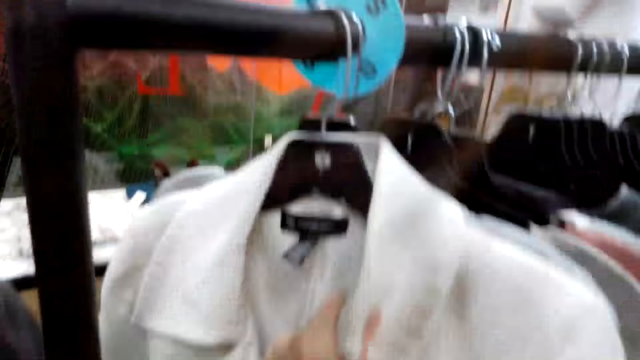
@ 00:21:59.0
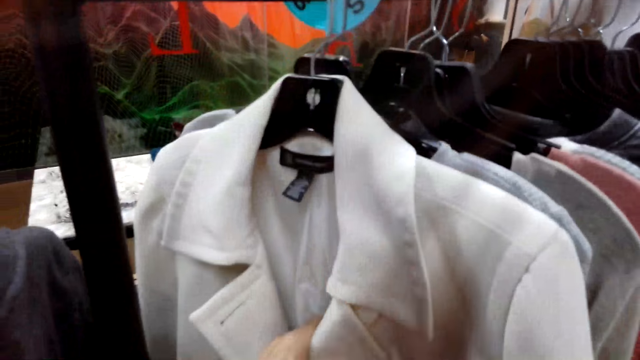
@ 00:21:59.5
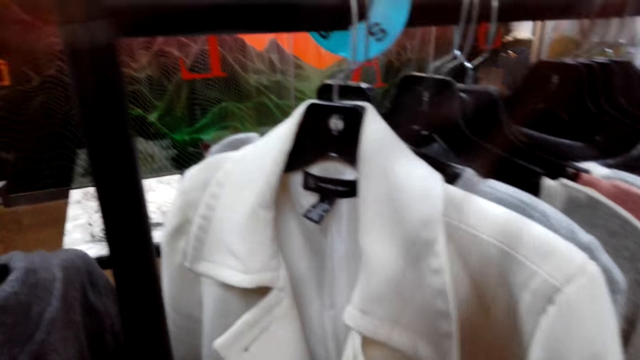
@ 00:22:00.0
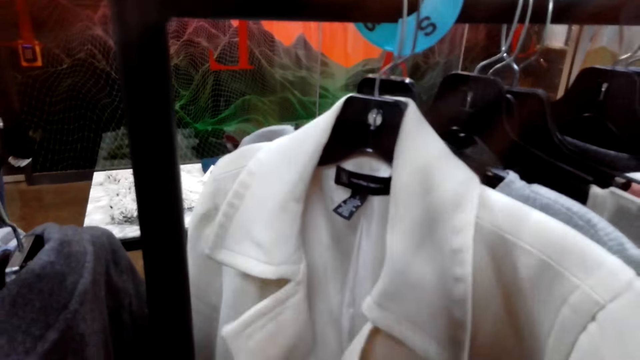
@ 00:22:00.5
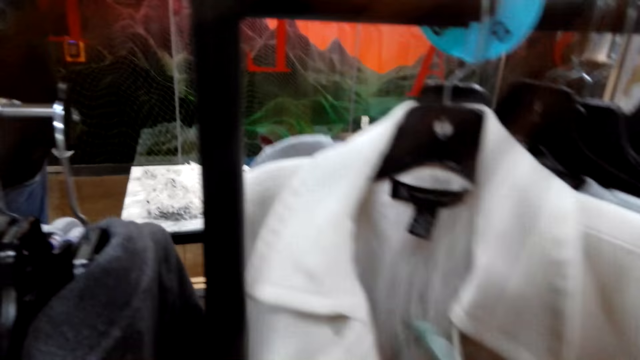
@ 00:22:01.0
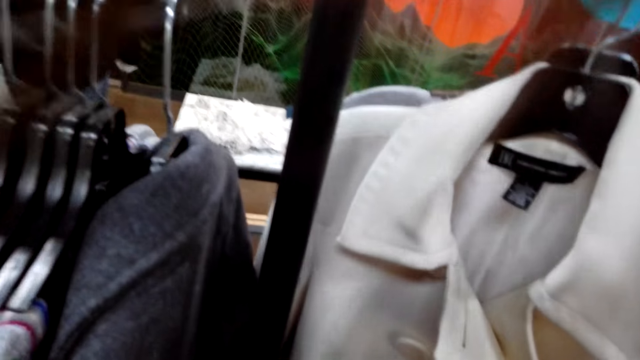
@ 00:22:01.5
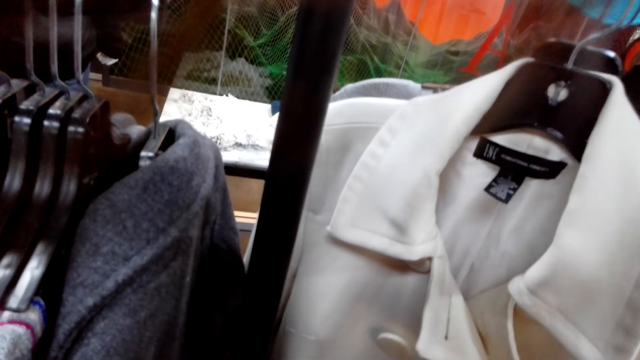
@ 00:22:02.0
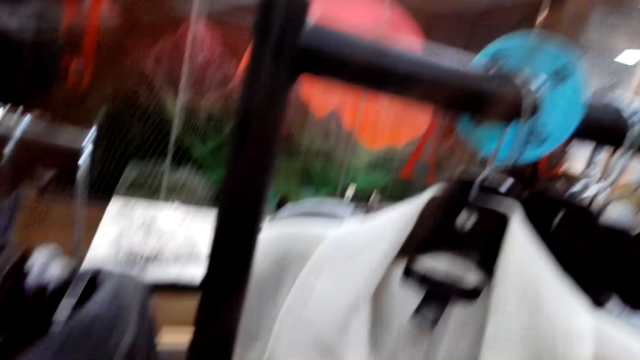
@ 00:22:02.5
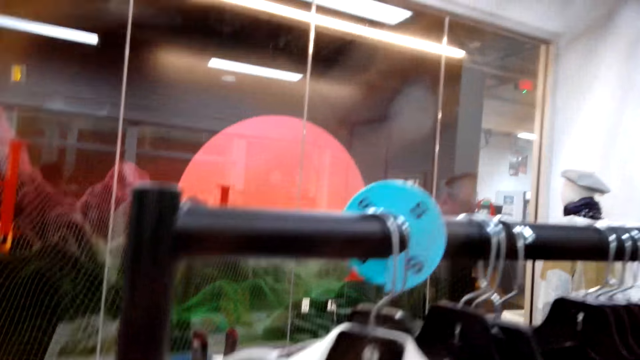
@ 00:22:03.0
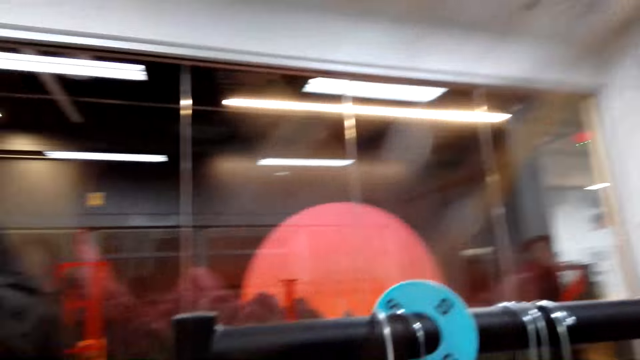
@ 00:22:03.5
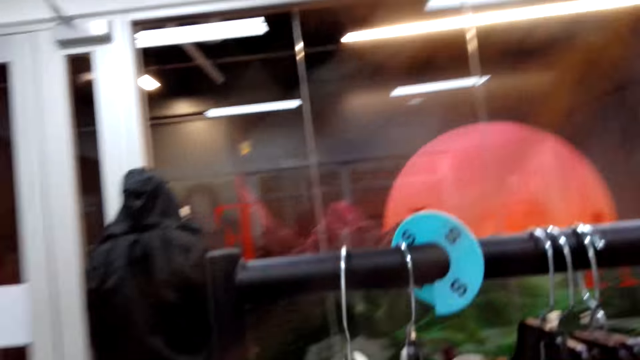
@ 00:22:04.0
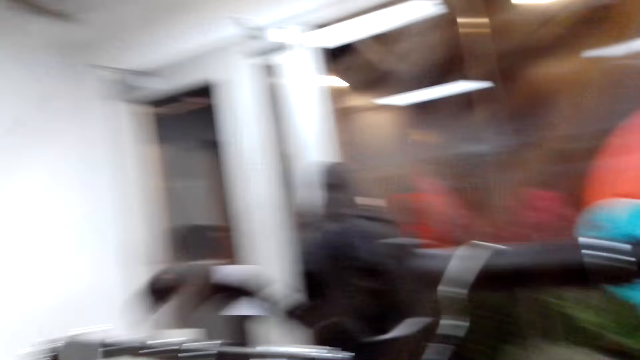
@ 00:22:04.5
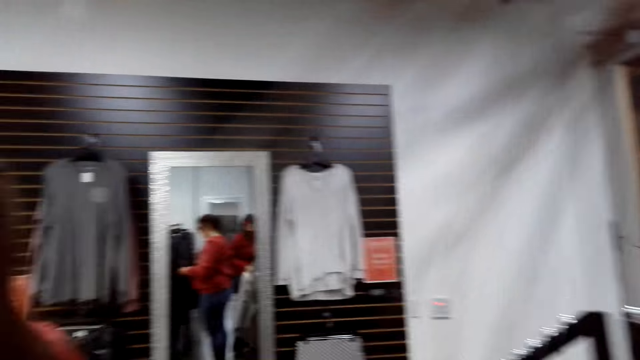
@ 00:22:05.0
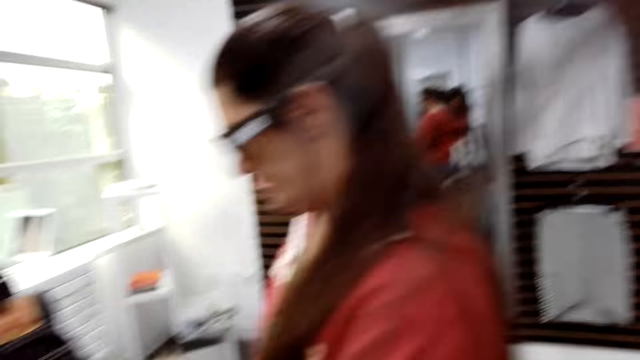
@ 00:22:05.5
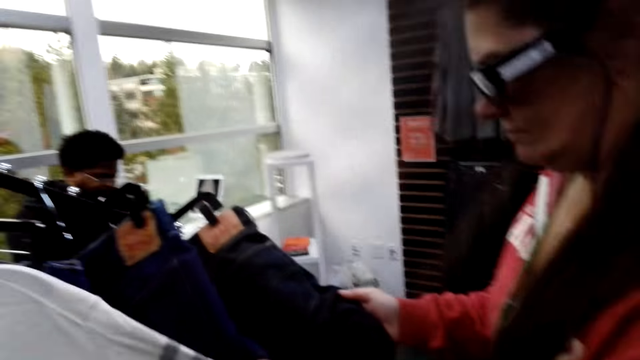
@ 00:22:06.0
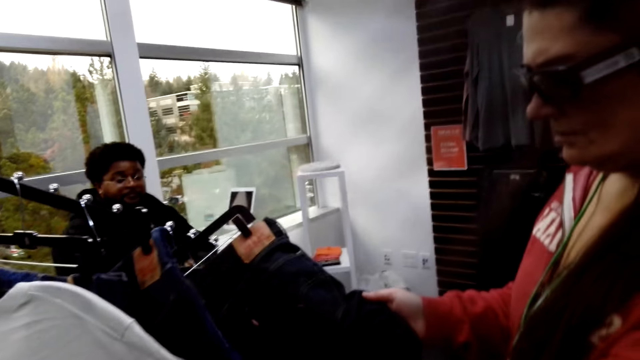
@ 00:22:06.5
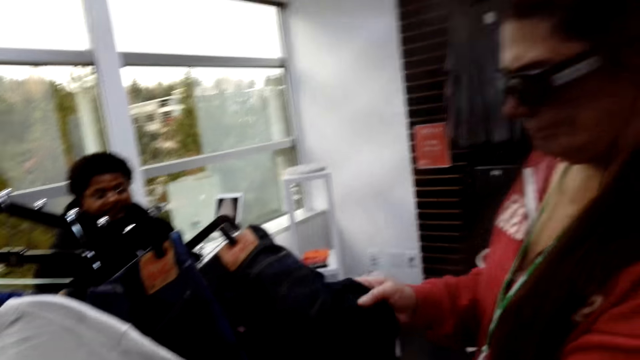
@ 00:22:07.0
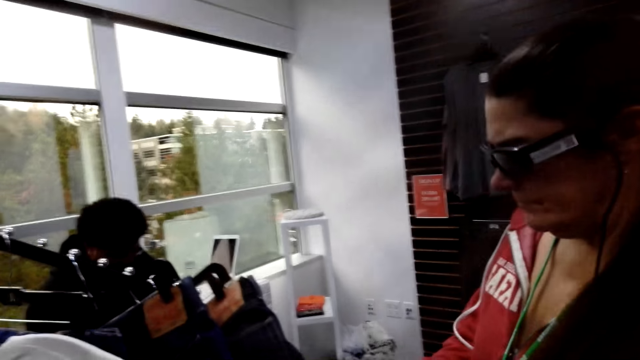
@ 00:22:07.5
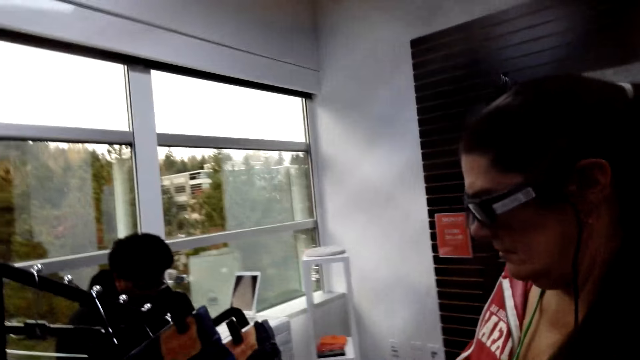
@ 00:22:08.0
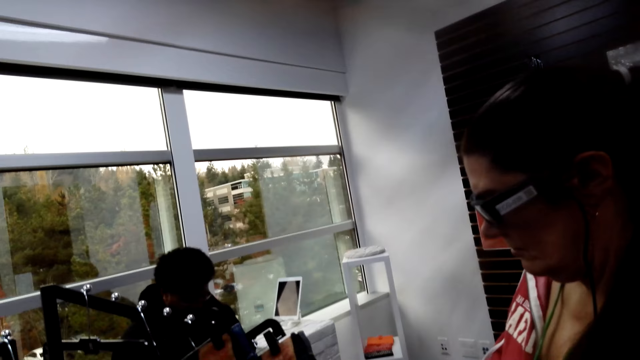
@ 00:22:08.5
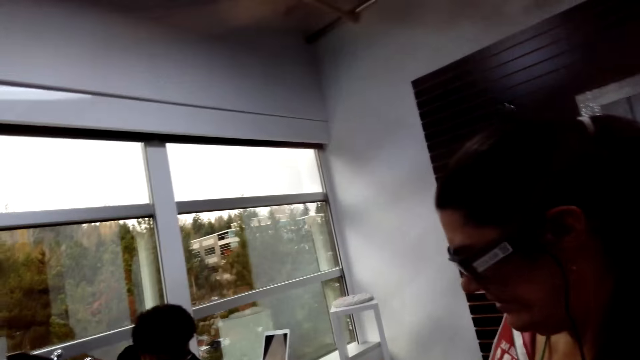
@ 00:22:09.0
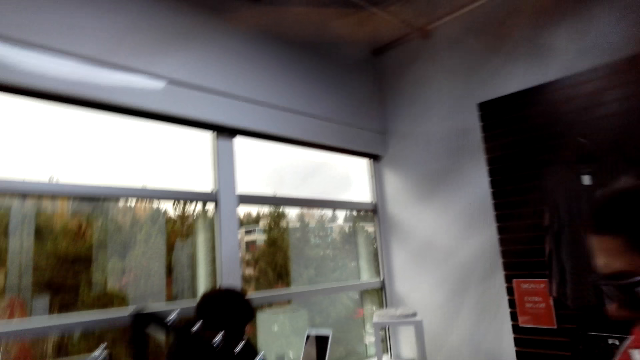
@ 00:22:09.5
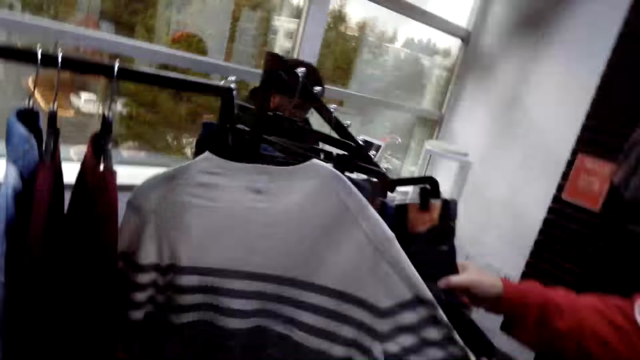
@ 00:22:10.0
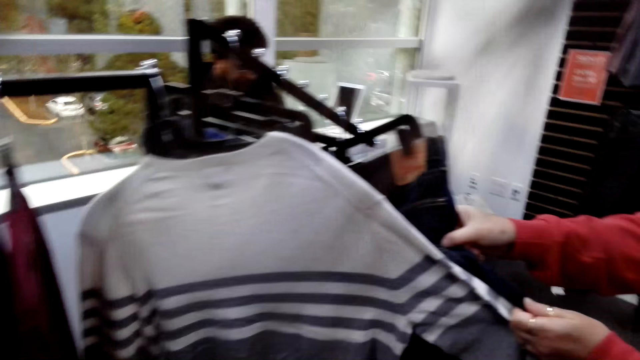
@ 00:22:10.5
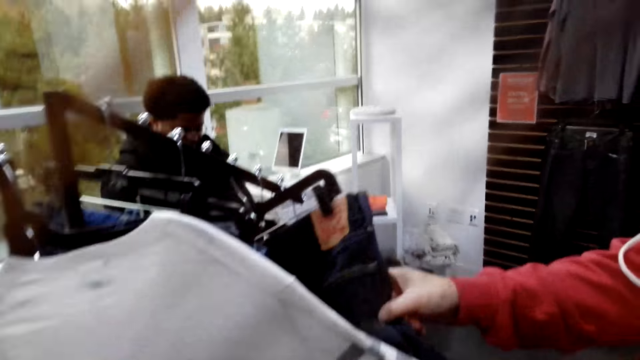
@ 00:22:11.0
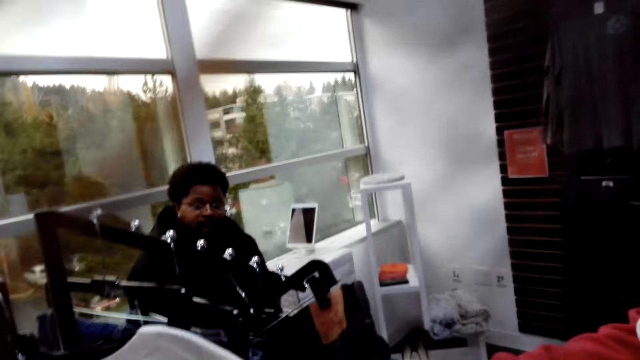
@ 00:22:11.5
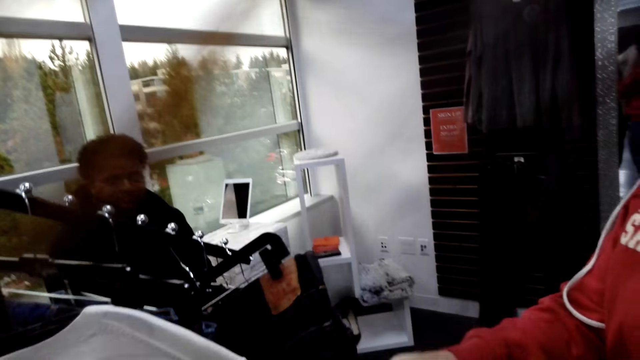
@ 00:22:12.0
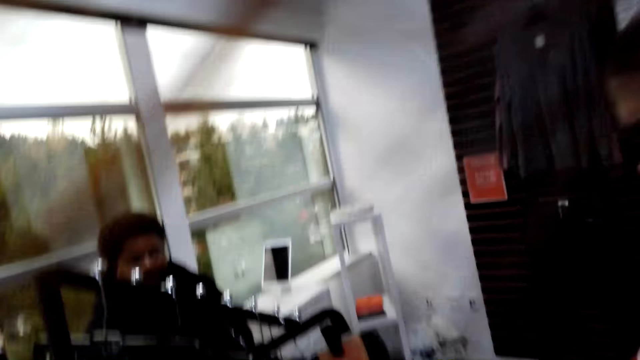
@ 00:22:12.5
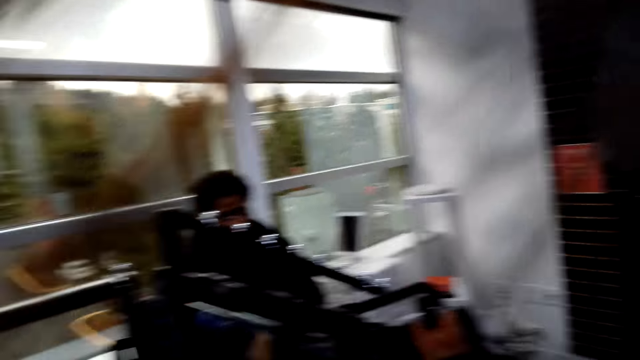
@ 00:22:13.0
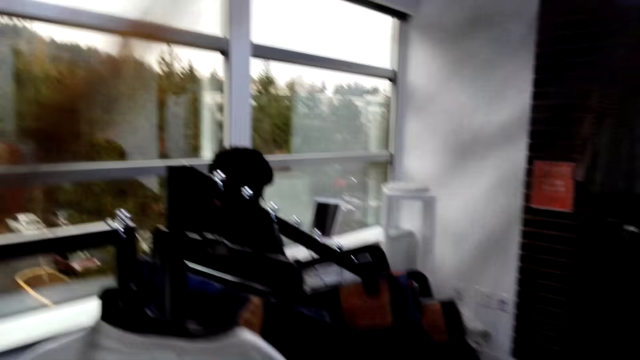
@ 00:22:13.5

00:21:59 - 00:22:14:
A woman selects the blouses from the hanger line. The camera wearer looks around the room. The woman selects the trousers from the hanger line and demonstrates something to a man. The man selects the tops on the hangers.

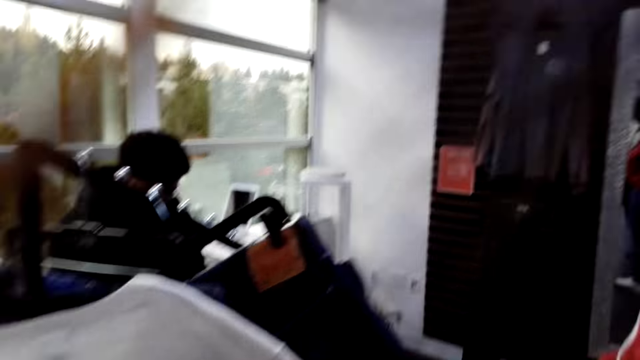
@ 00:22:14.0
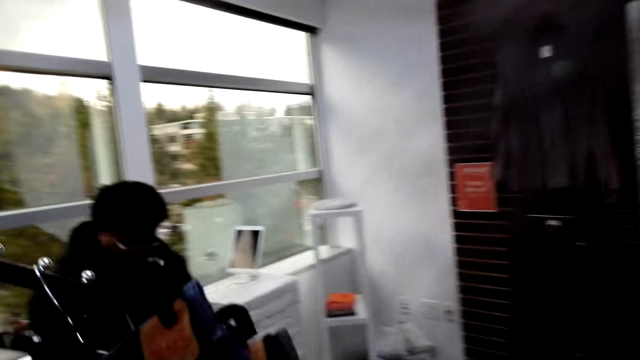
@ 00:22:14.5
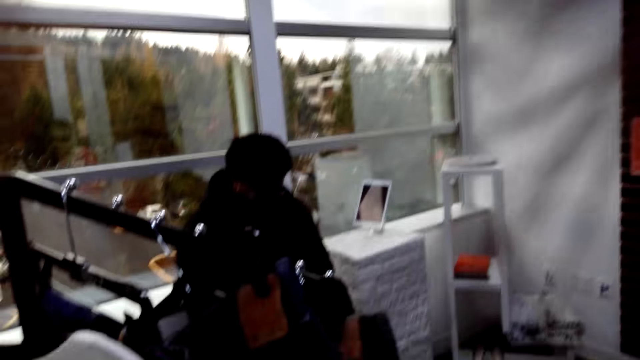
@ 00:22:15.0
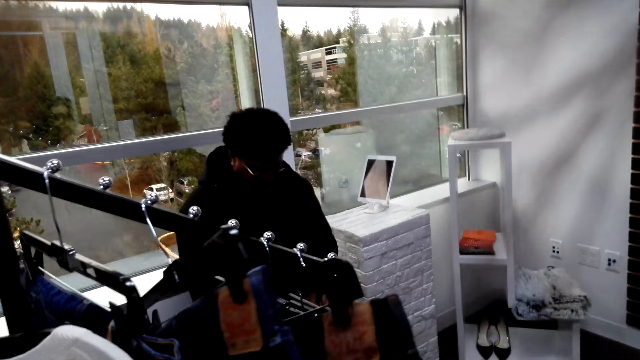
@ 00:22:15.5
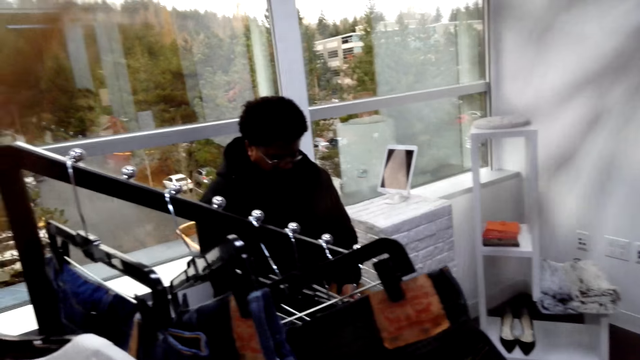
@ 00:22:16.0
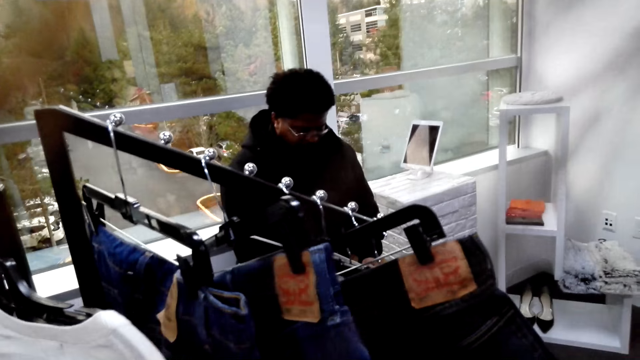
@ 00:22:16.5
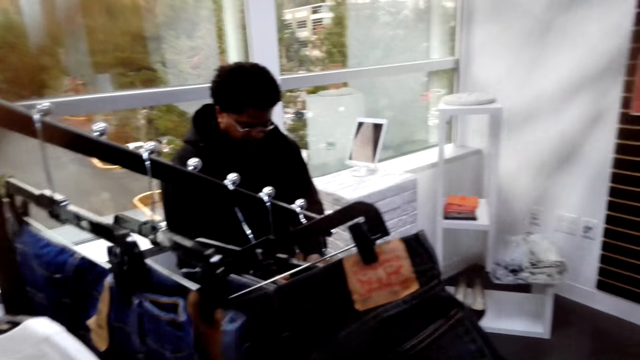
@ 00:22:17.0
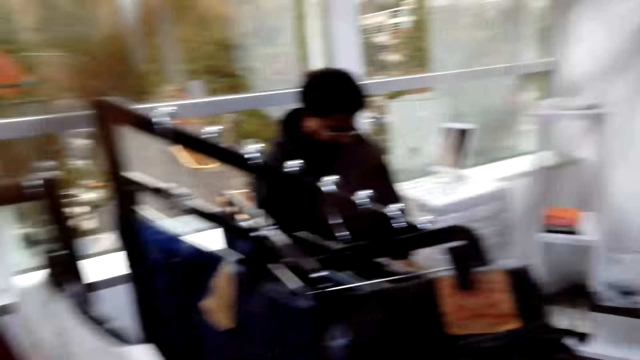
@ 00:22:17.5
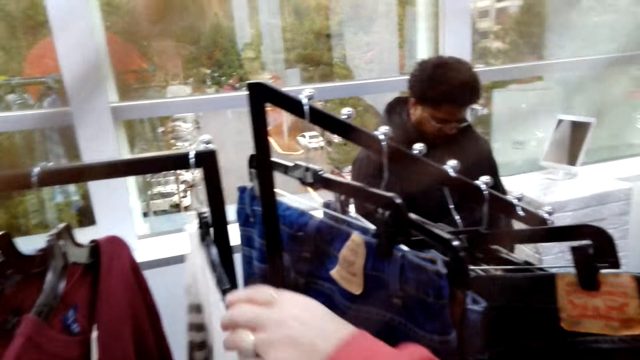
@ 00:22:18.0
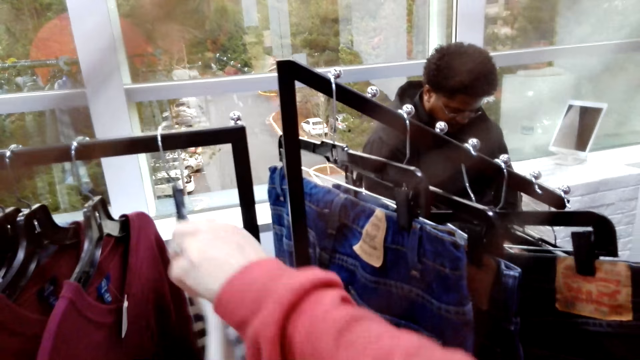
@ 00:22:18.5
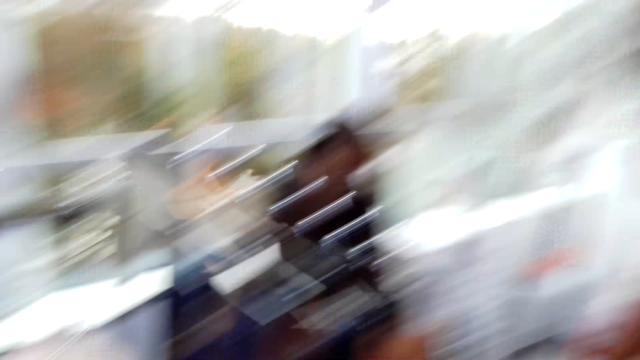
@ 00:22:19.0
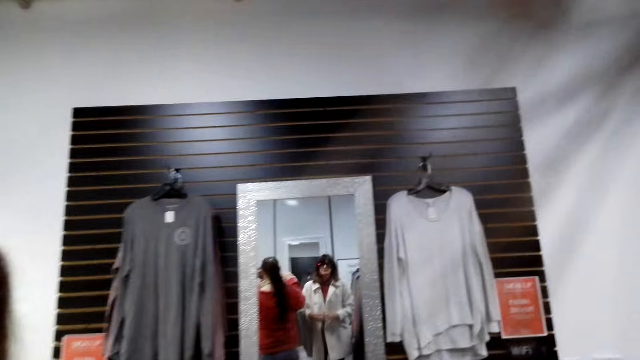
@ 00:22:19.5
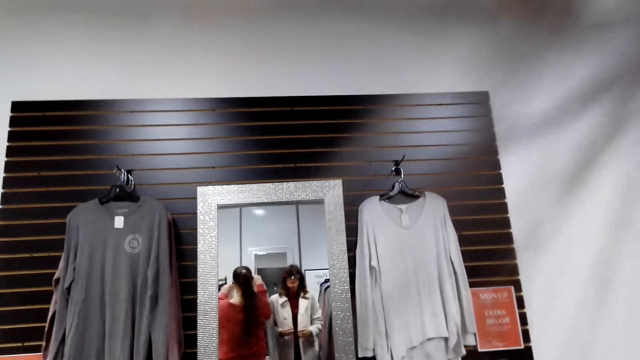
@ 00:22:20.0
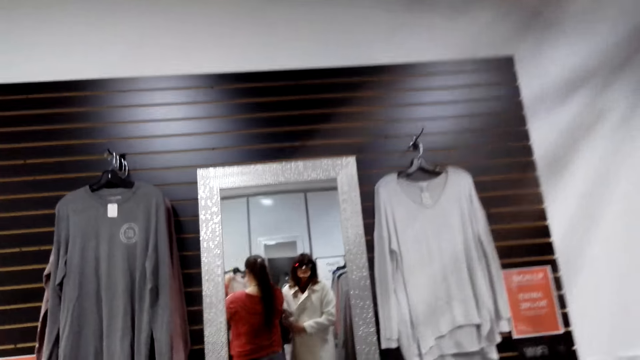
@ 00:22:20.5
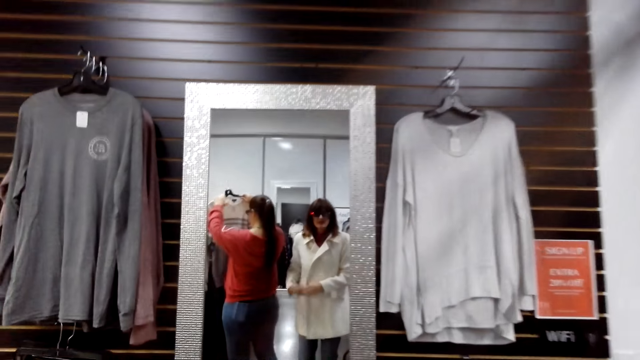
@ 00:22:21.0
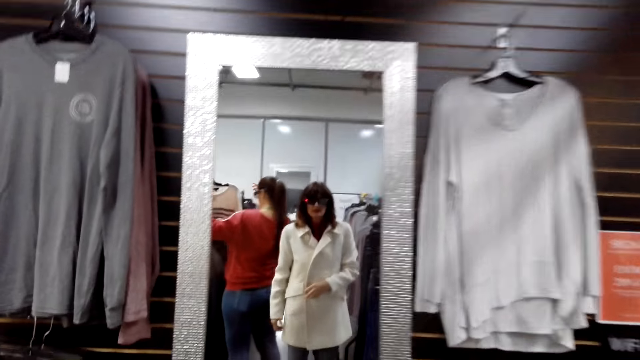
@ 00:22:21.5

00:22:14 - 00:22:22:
The camera wearer talks to a man. A woman looks at herself in the mirror.
